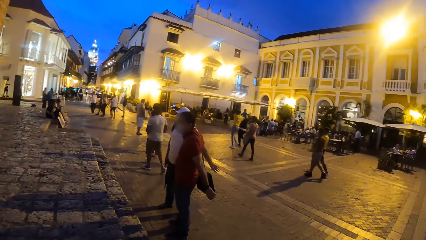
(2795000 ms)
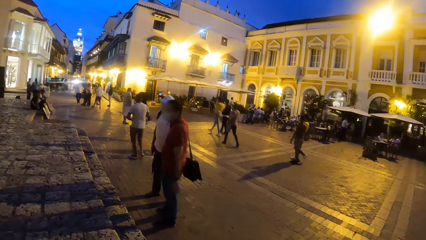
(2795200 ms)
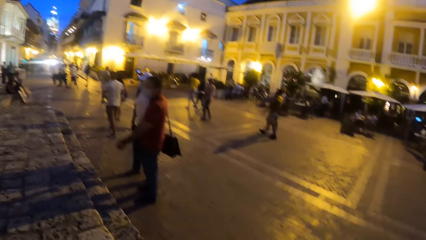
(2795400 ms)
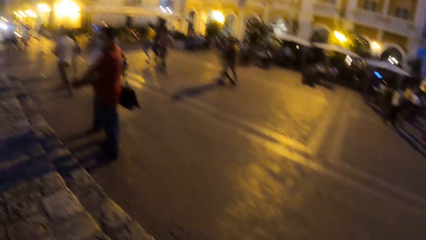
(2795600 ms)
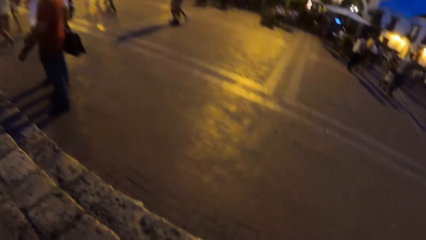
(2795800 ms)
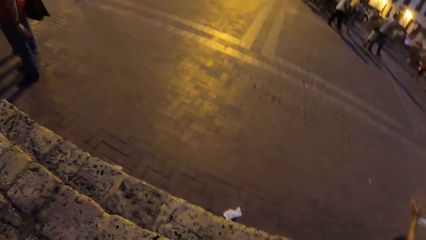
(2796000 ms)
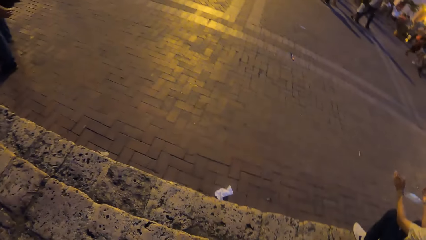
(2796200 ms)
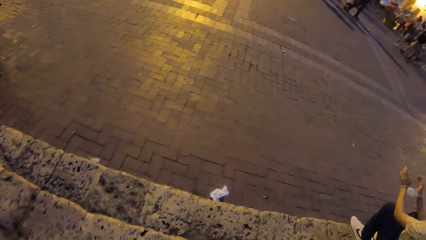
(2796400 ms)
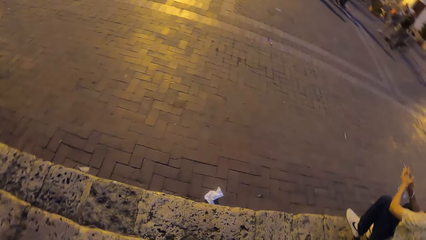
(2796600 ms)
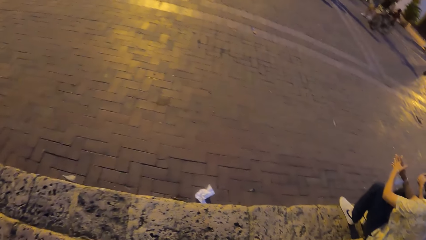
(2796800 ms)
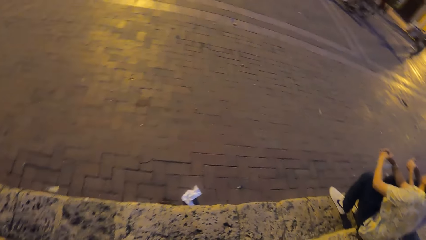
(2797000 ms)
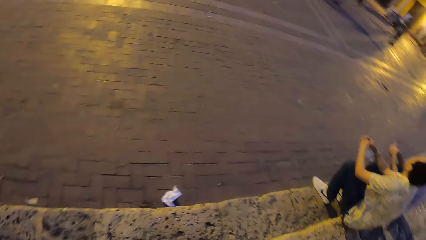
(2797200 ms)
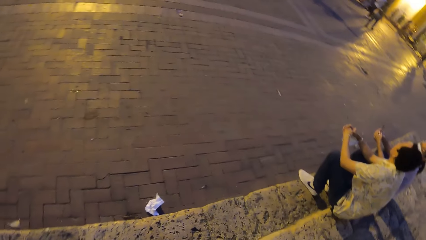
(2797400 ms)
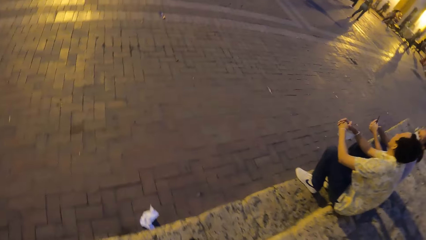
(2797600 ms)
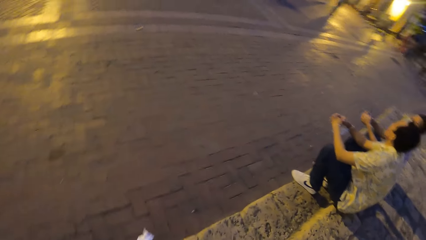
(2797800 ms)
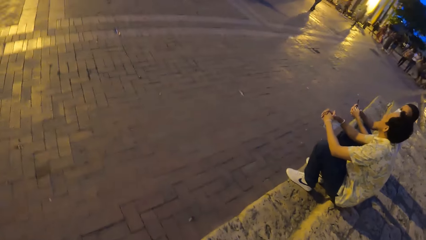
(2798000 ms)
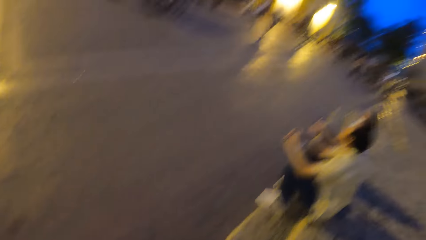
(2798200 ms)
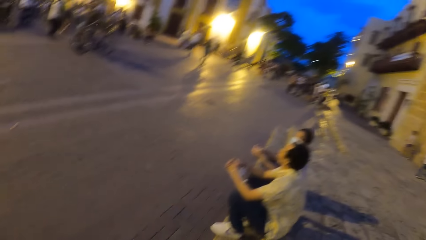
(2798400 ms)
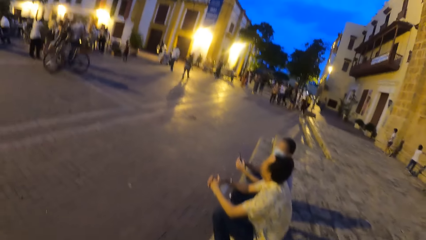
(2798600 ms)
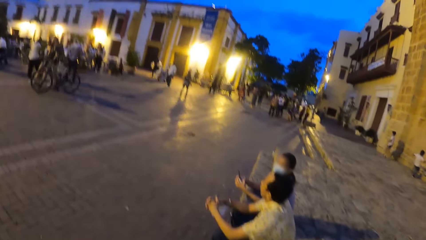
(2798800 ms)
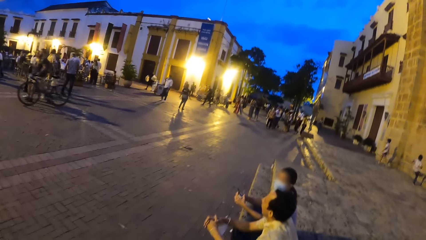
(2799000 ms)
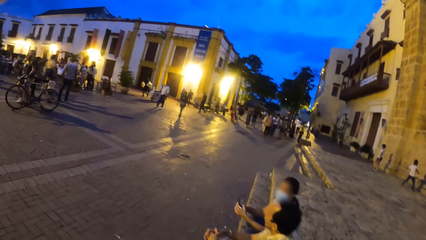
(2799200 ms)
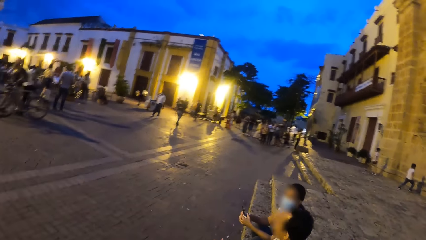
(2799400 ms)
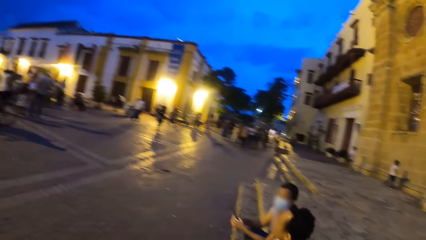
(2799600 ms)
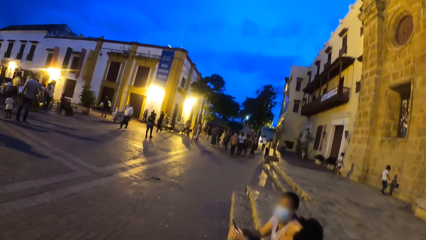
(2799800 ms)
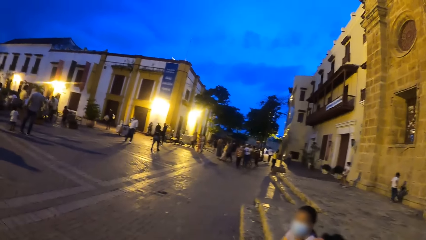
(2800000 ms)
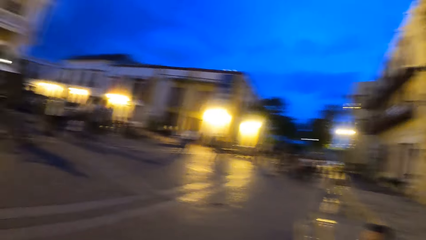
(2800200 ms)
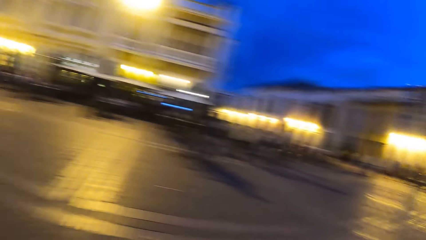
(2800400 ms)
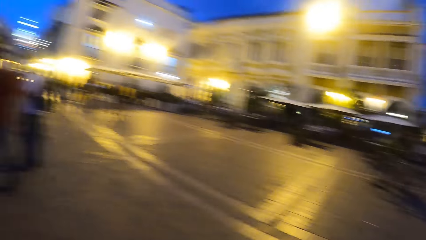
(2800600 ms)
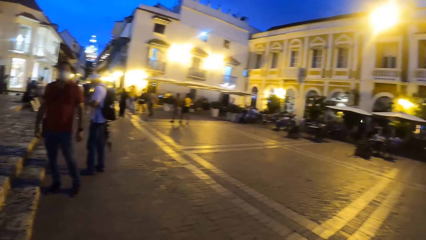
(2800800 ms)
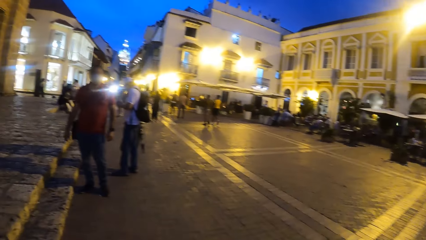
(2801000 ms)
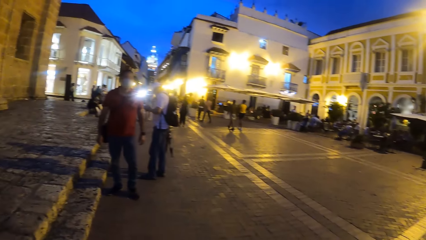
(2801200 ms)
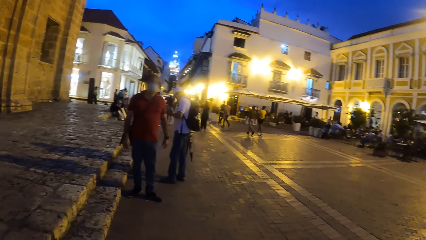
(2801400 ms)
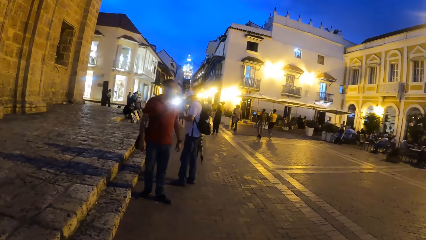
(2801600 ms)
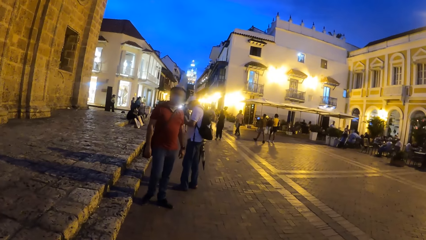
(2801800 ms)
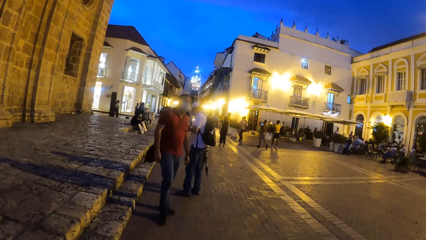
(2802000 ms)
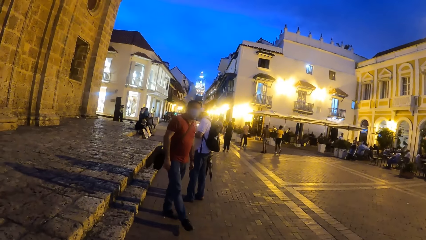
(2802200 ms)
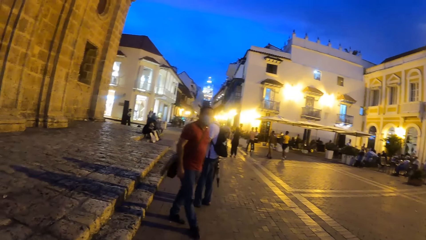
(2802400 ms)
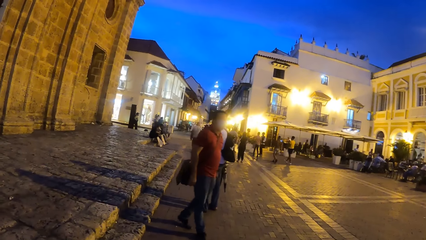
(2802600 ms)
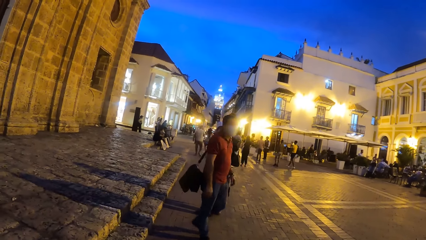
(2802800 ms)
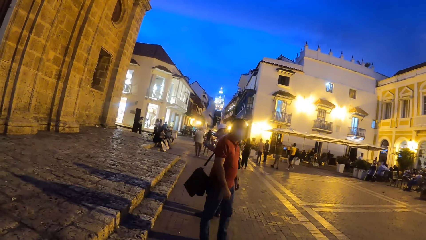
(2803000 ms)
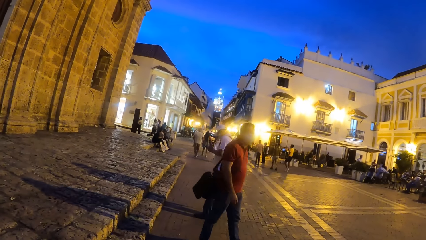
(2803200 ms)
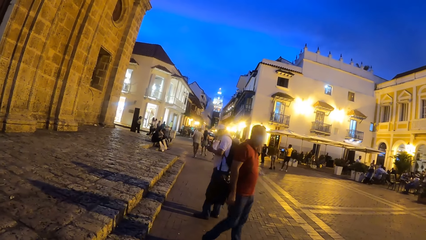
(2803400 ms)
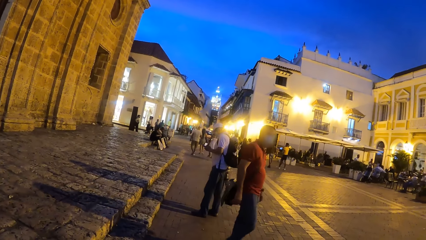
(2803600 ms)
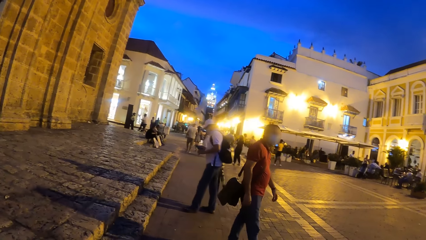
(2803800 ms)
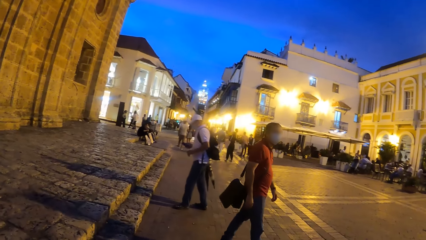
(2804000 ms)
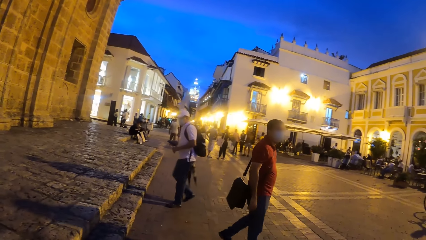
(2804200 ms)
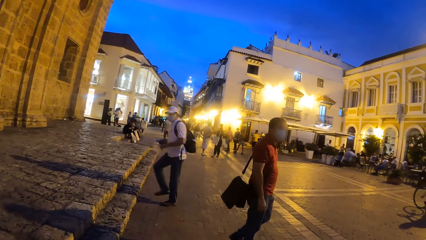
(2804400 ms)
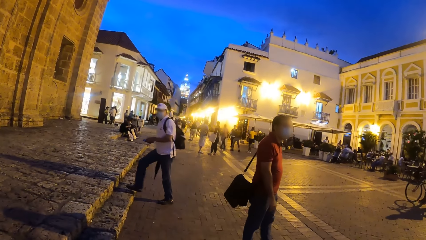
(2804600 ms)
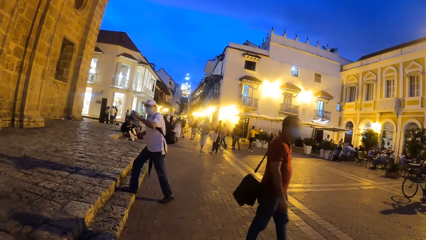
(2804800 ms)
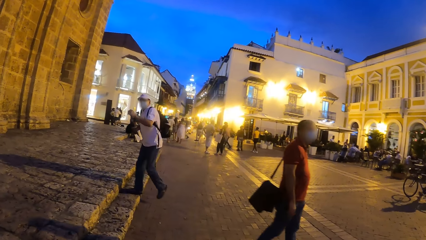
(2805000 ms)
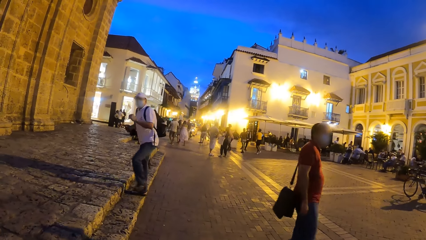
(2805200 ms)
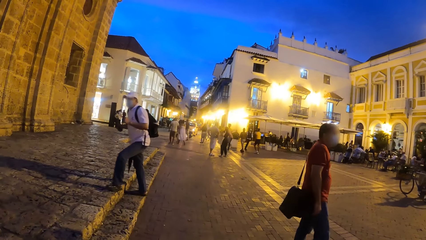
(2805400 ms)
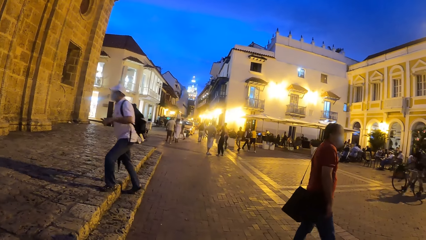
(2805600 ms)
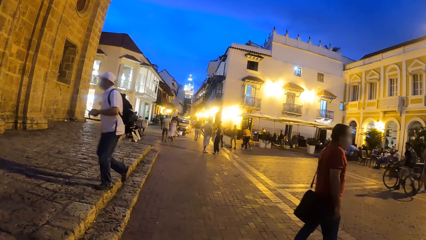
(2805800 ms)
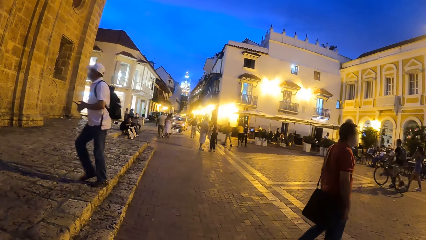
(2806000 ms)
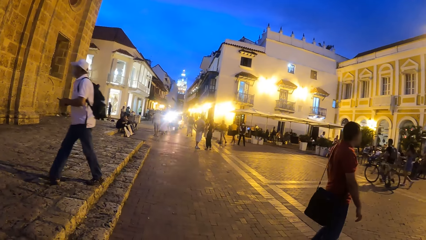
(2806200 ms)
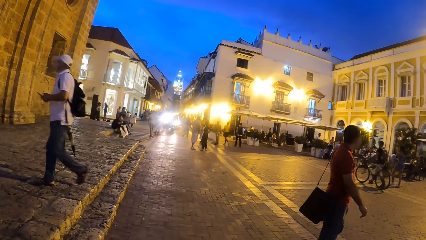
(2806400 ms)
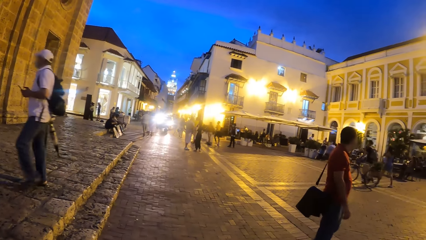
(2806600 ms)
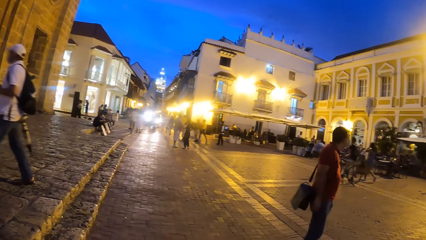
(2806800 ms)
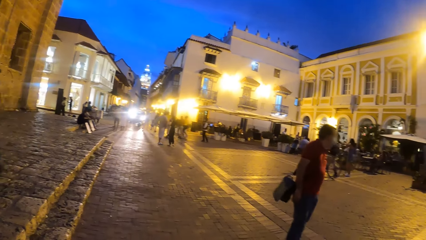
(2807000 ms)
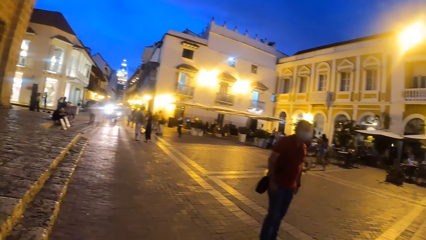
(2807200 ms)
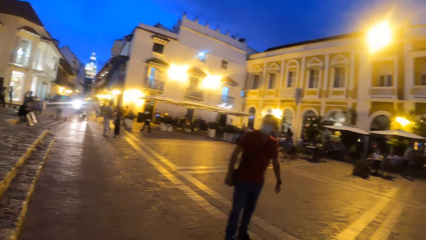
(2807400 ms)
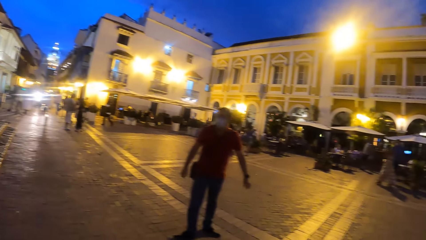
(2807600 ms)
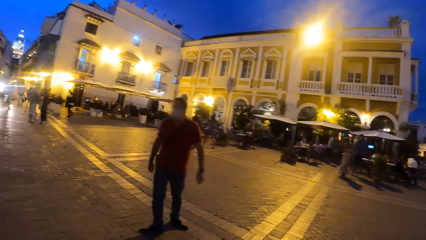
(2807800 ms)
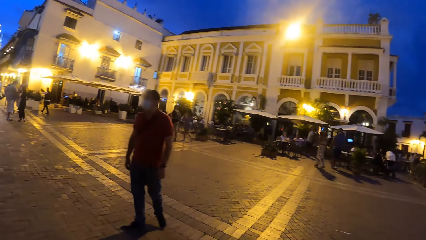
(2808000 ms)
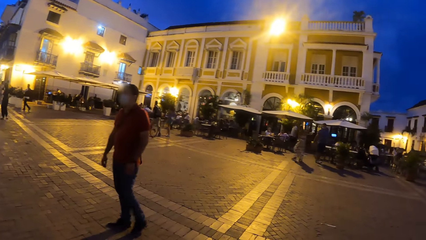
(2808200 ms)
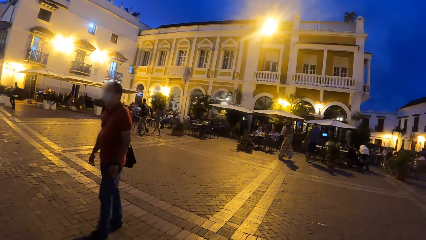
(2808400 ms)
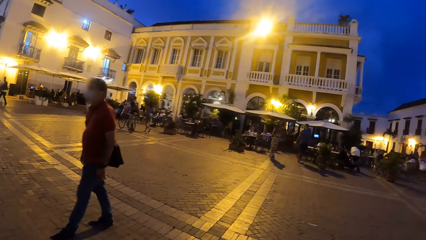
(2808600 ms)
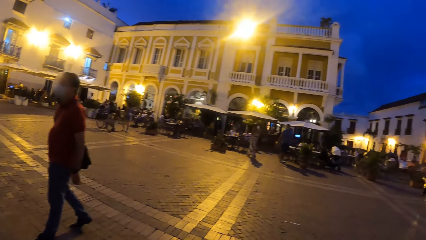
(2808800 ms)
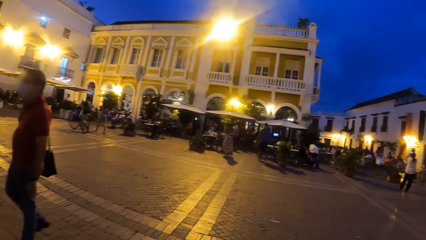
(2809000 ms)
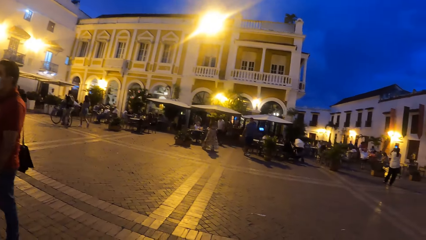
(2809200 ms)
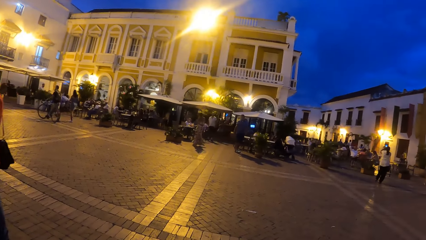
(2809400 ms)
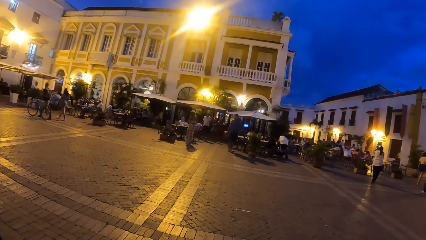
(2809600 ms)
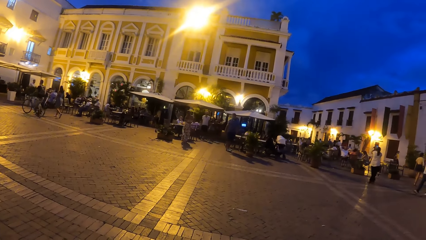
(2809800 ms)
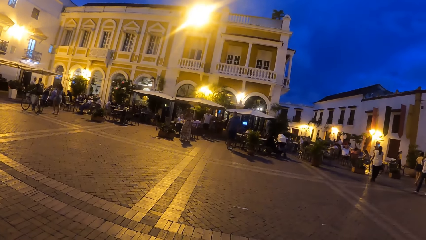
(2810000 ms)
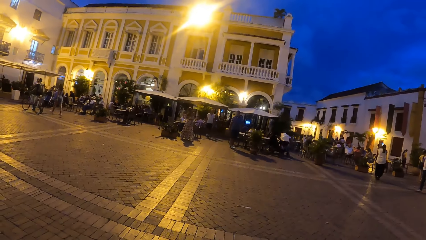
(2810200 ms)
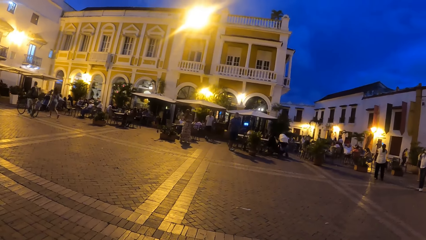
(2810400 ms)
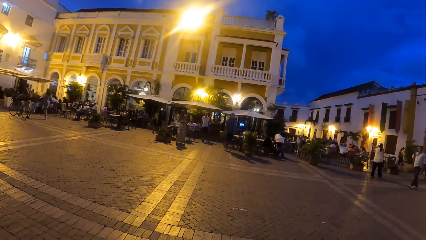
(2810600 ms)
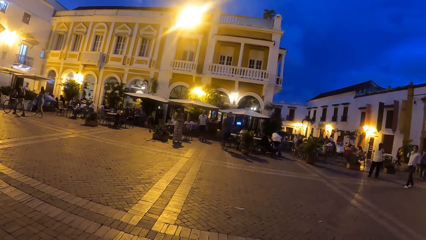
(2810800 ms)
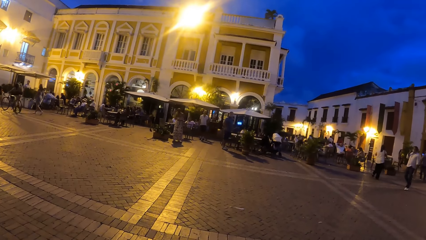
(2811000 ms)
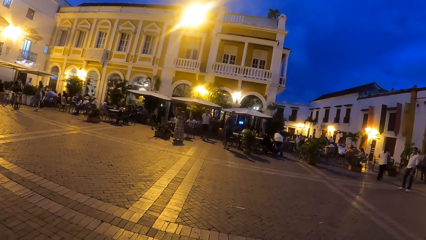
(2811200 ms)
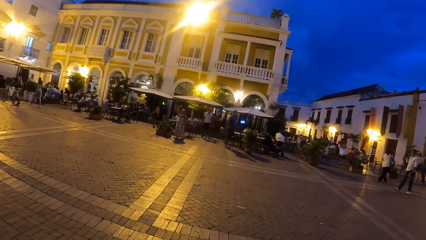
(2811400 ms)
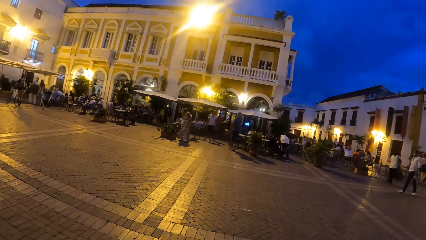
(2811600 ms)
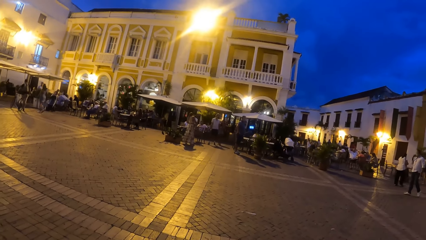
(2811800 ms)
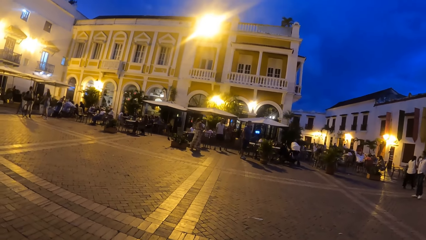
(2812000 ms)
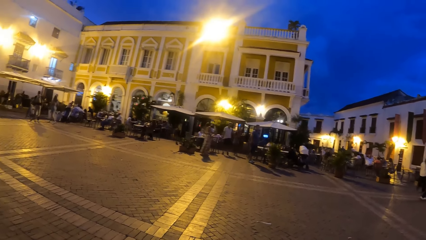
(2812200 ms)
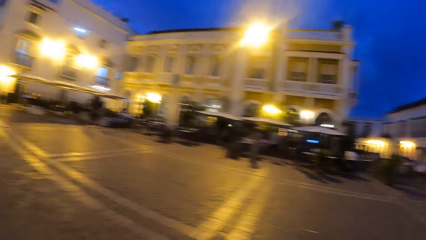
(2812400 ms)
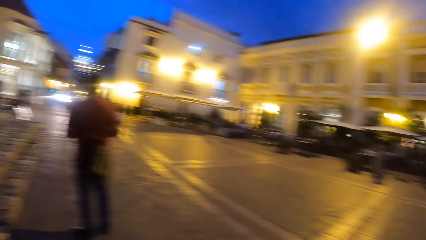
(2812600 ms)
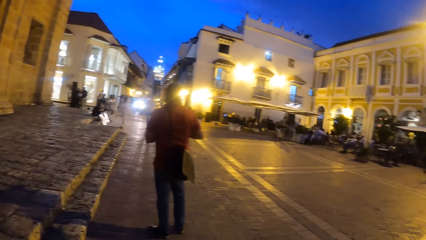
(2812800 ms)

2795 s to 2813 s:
The camera wearer looks around and walks around.
